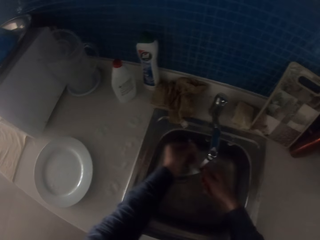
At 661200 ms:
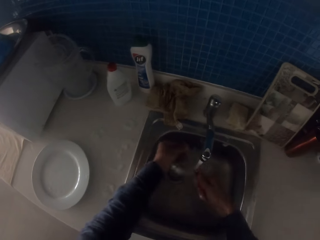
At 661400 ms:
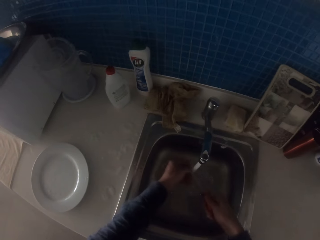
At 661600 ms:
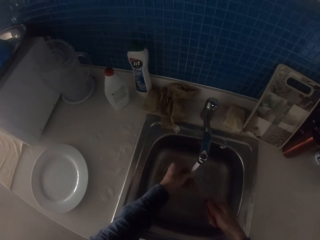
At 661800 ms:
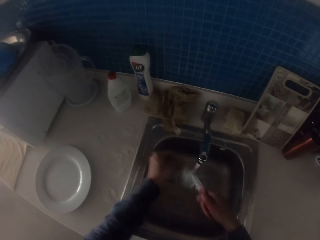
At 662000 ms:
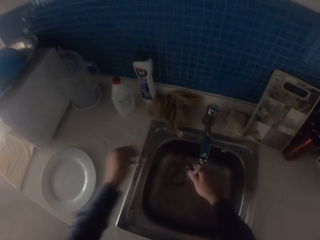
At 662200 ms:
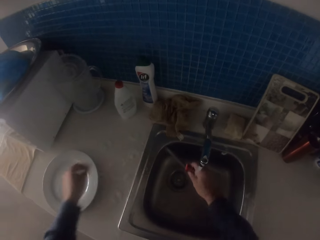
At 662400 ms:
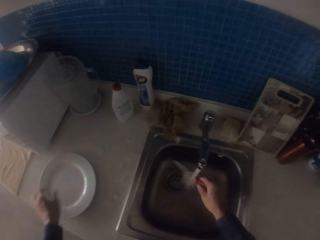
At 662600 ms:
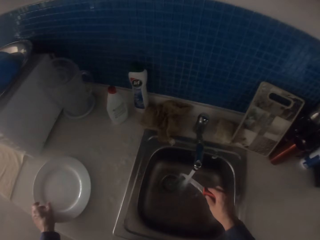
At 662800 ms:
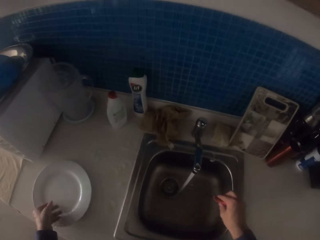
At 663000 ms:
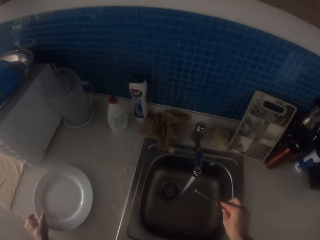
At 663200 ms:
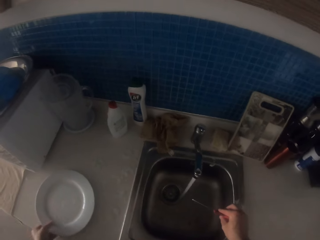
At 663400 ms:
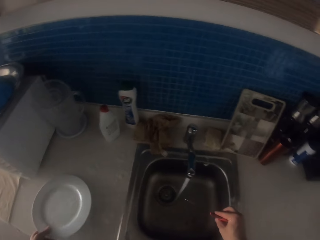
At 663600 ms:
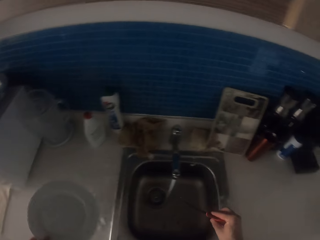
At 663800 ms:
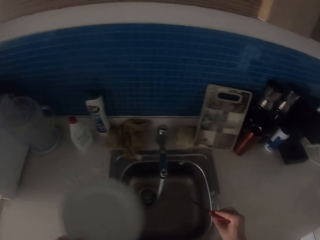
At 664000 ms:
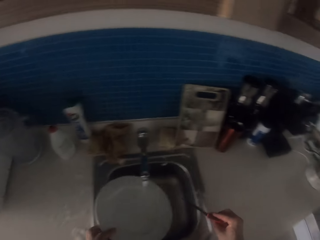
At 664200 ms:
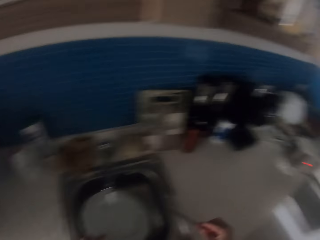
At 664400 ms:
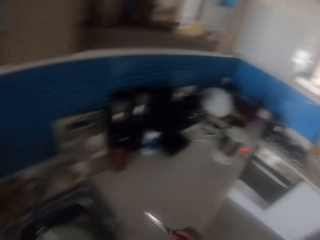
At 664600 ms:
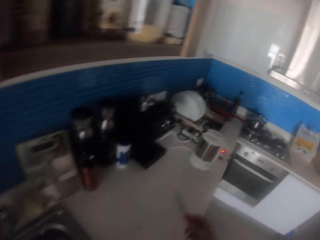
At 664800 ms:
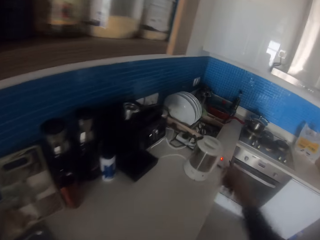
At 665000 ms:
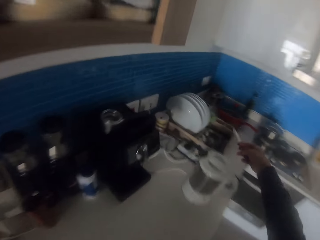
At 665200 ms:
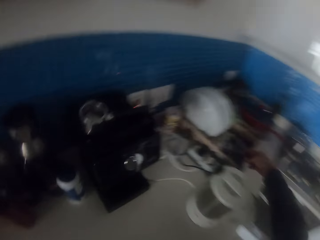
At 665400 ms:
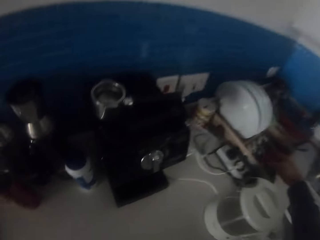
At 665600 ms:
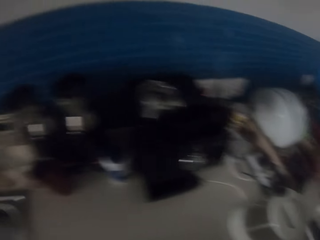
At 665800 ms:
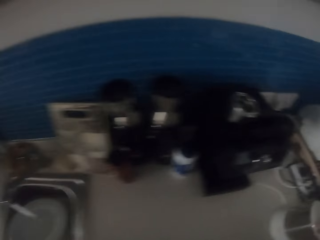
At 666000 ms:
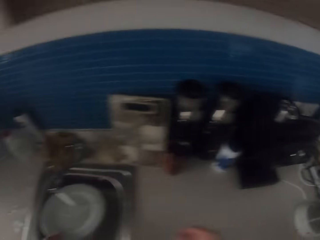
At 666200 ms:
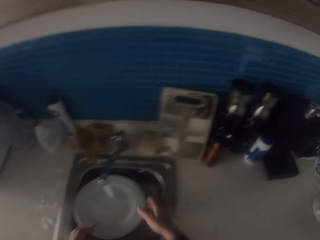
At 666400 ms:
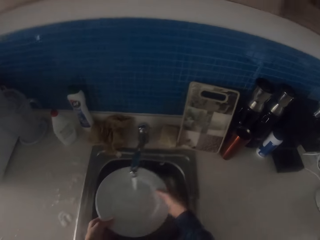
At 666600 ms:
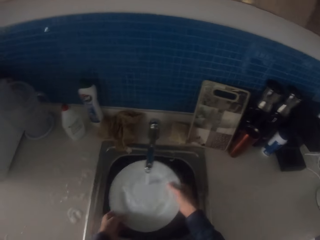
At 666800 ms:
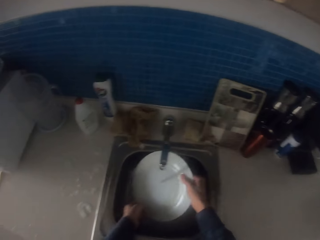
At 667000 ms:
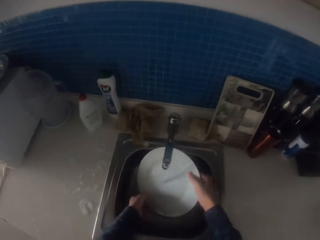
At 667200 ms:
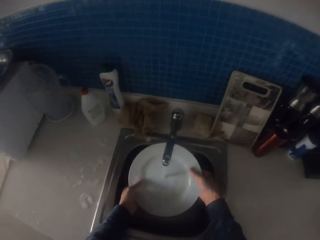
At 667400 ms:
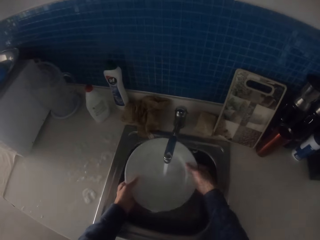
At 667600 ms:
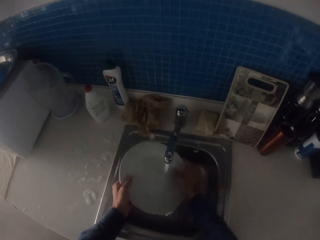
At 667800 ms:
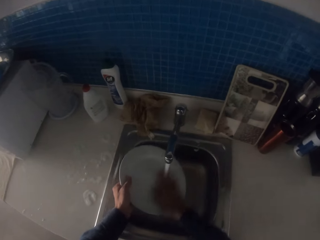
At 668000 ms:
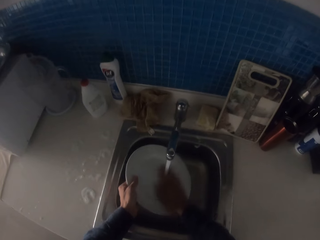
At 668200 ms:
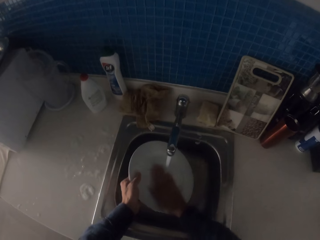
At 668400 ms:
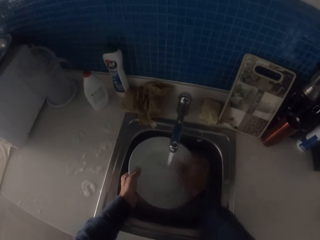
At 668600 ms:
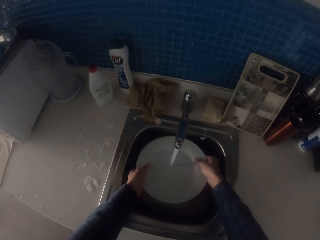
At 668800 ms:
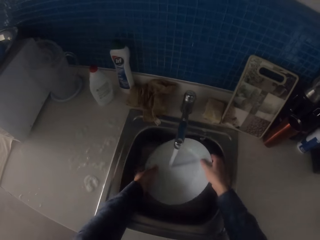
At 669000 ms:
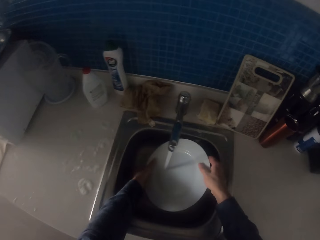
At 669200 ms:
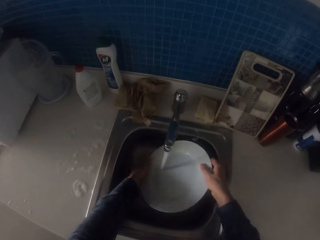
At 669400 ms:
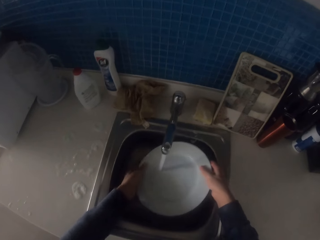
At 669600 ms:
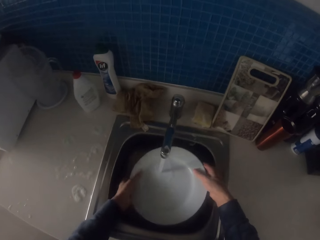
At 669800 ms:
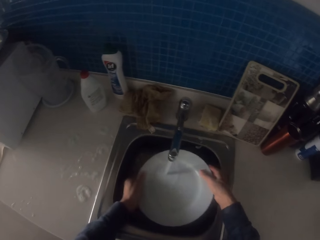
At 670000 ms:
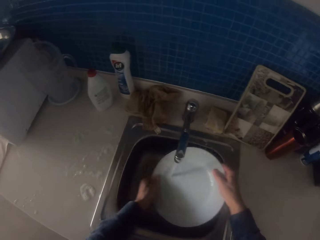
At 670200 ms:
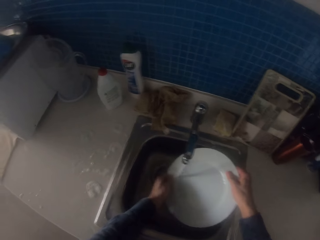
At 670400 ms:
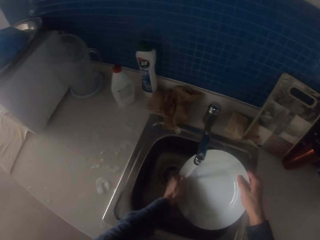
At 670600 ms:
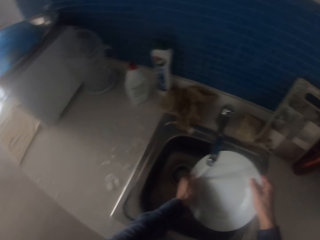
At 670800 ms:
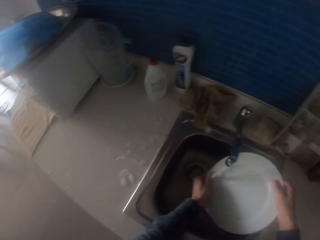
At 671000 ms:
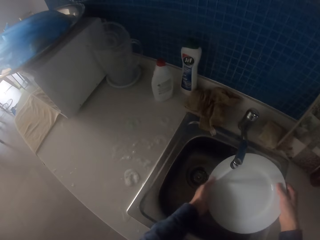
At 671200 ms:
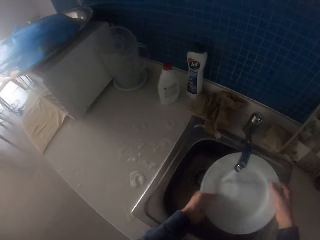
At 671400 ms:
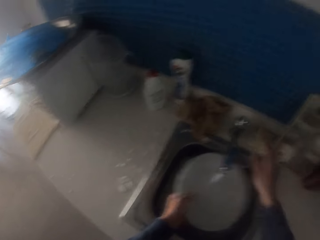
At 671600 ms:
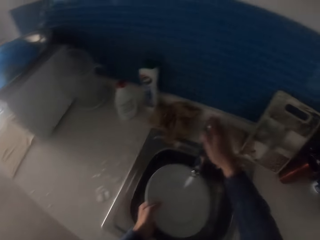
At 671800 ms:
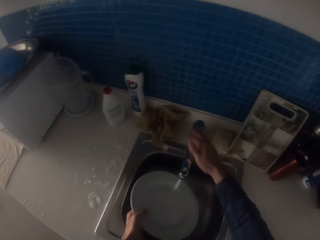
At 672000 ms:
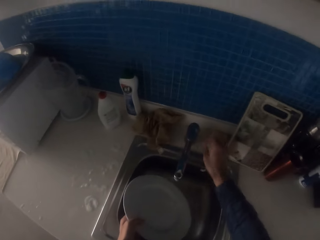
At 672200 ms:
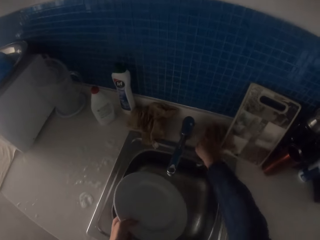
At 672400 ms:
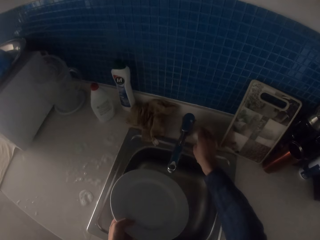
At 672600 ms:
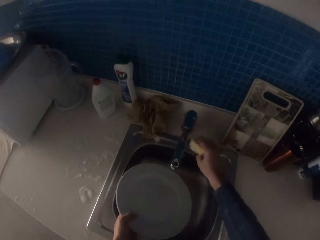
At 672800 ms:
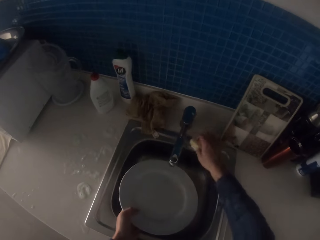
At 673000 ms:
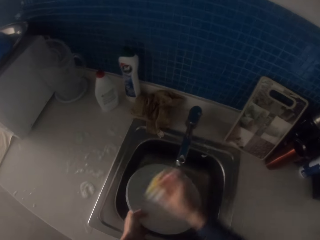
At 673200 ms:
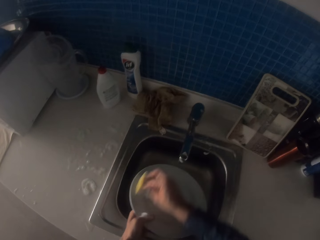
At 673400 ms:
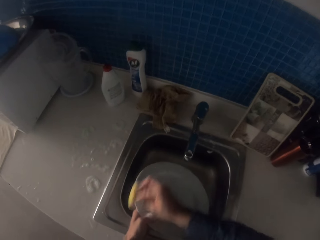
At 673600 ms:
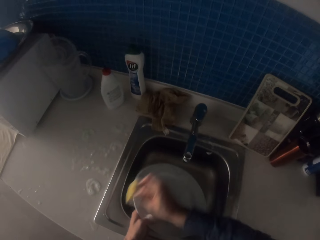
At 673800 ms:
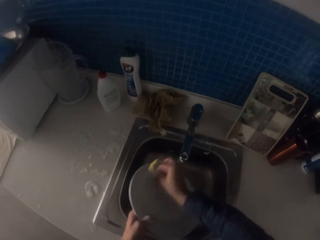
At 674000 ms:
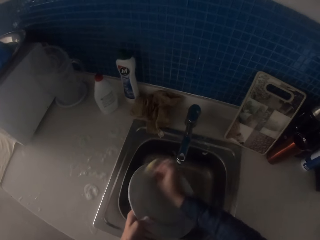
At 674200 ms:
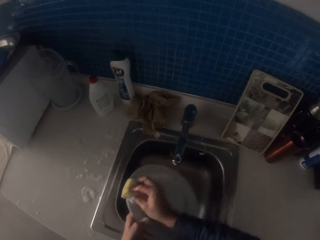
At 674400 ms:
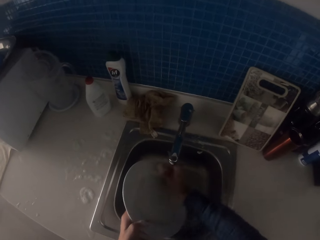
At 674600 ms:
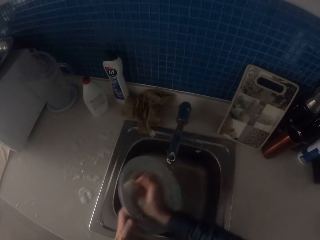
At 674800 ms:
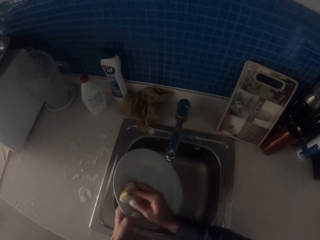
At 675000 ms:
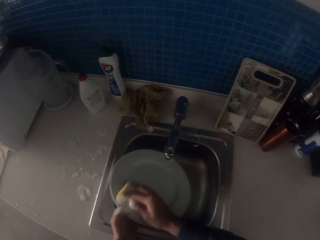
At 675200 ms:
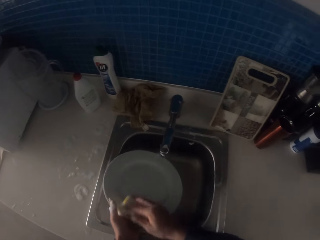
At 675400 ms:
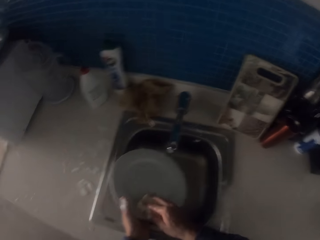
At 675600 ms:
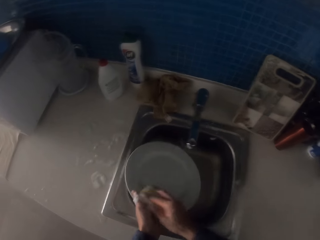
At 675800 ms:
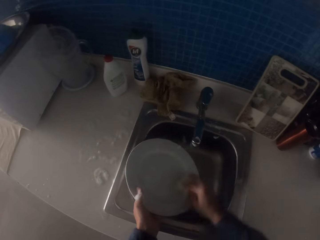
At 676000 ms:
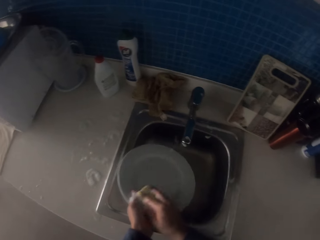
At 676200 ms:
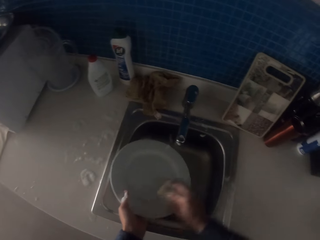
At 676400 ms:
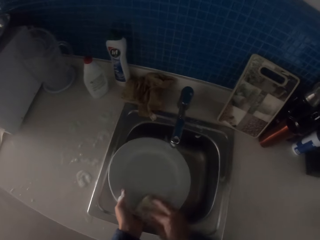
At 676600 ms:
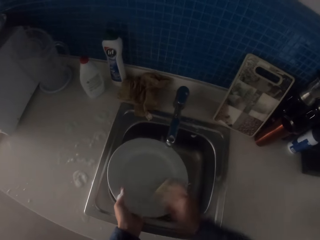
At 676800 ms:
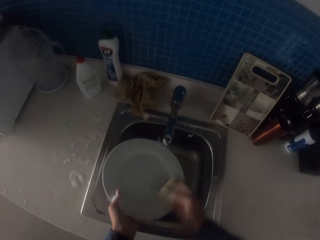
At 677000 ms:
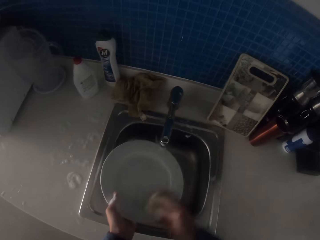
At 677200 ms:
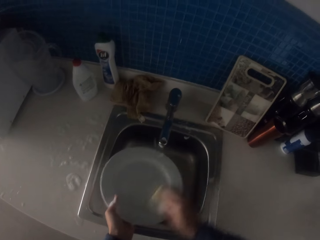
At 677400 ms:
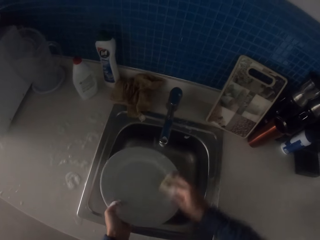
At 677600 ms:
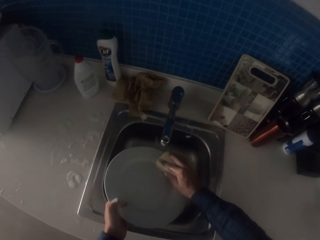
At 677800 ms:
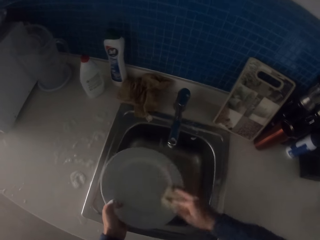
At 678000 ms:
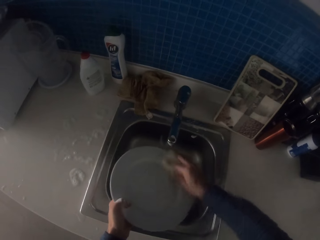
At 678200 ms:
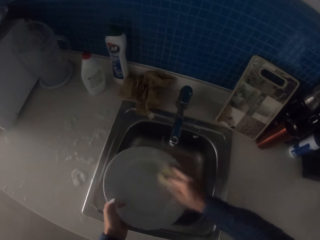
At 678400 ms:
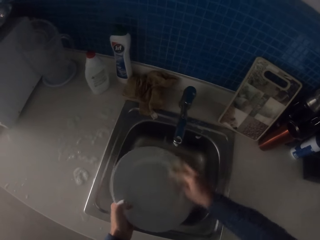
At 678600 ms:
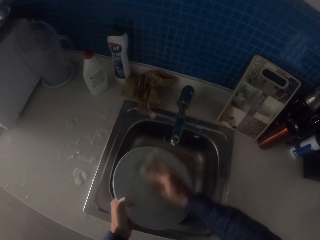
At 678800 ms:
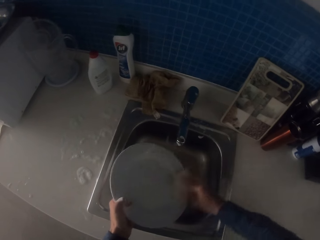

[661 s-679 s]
The camera wearer picks the plate from the table sink. They place the knife on the utensils holder. They rinse the plate with running water. They turn off the tap. They pick the dish washer and wash the plate with the dish washer.

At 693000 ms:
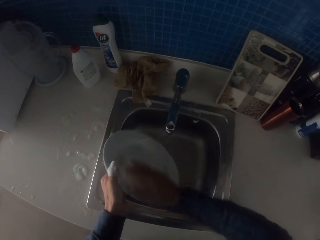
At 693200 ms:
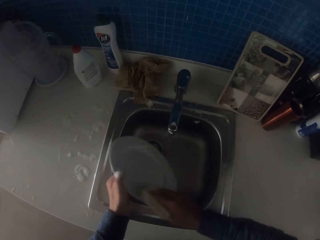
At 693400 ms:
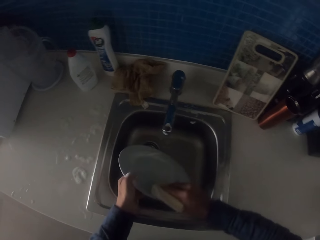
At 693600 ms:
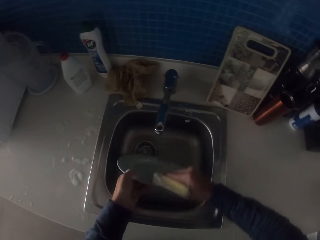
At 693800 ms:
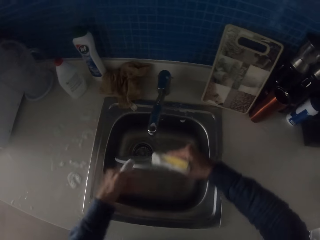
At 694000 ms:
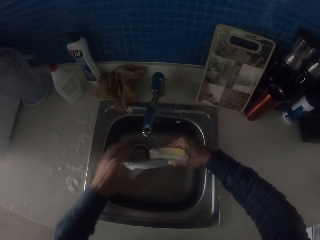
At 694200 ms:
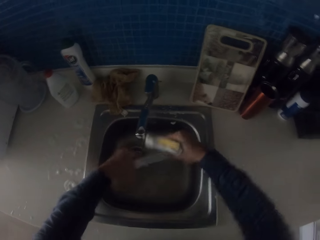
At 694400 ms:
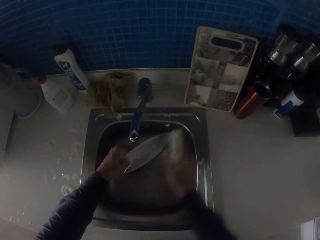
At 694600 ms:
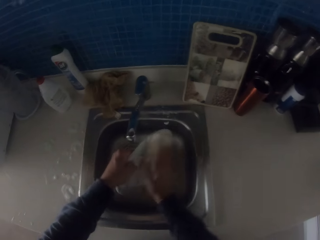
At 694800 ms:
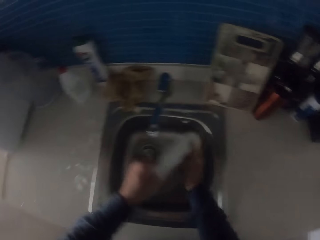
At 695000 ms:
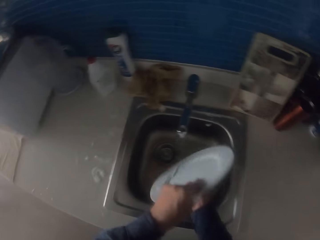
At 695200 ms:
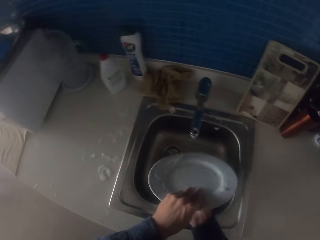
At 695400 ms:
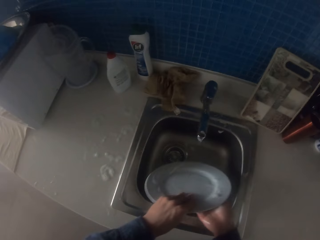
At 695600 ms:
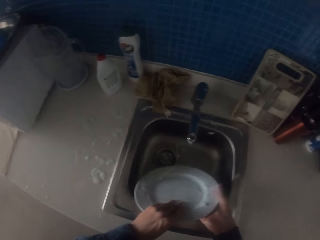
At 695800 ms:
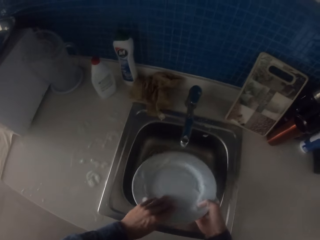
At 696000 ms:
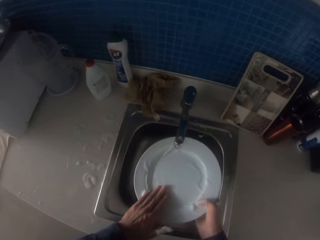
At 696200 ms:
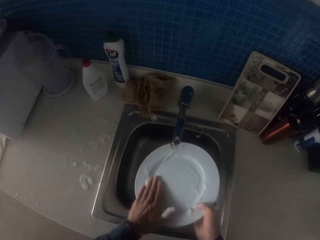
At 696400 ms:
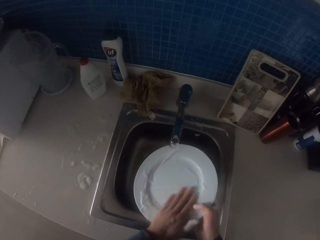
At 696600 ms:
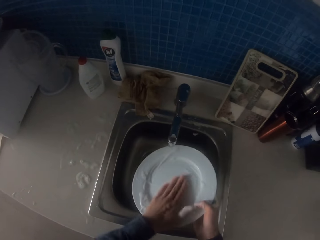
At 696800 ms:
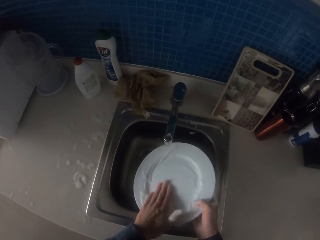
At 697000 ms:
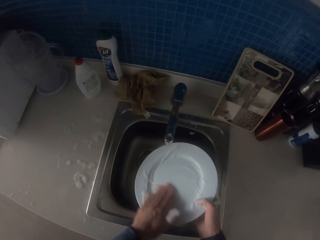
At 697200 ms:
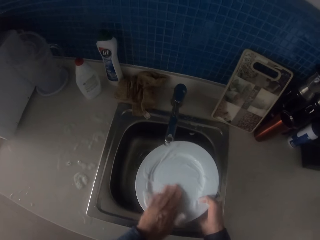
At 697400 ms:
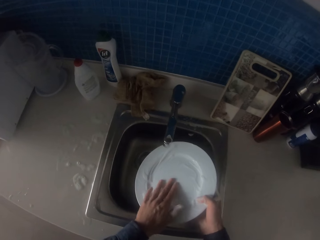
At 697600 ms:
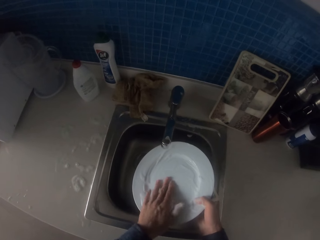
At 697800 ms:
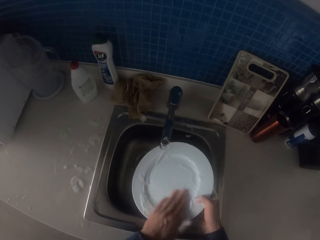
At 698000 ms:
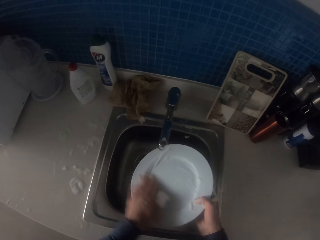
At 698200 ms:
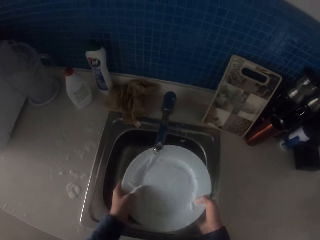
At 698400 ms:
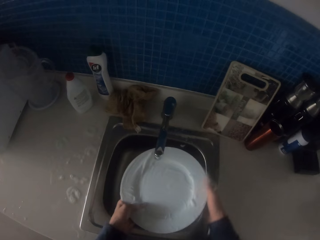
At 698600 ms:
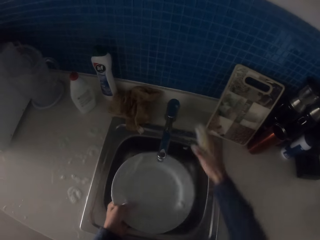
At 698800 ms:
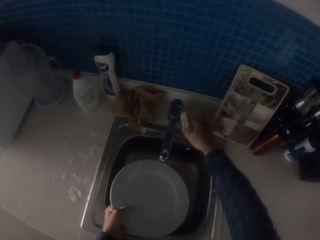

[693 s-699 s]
The camera wearer turns the plate. They wash the plate with the dish washer. They rub the plate with the hand.
